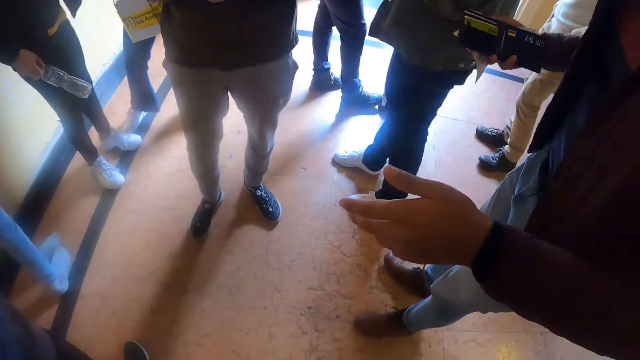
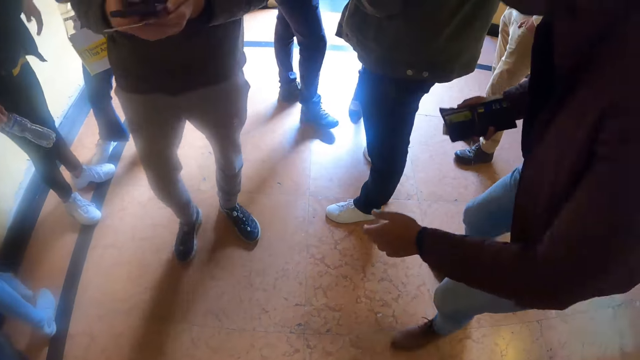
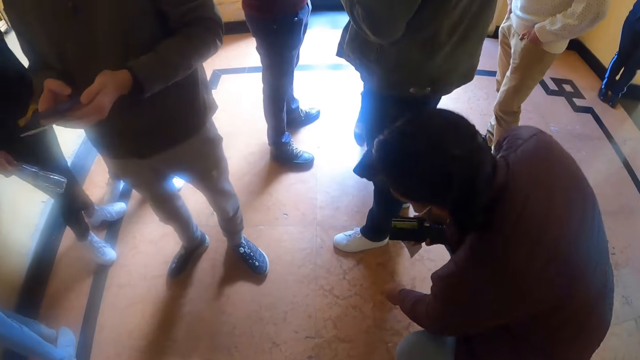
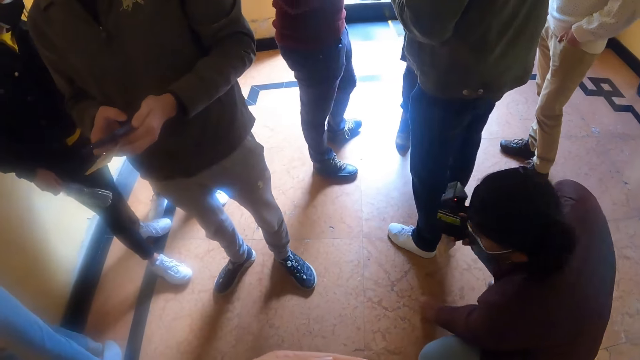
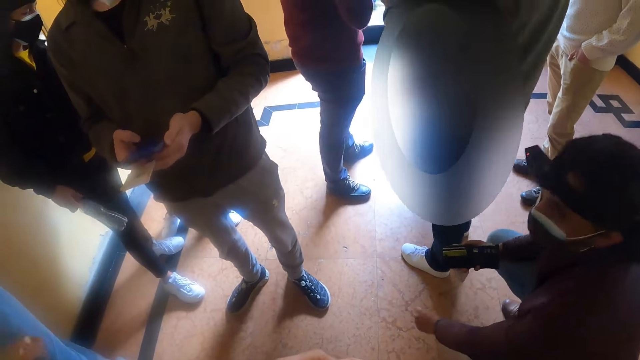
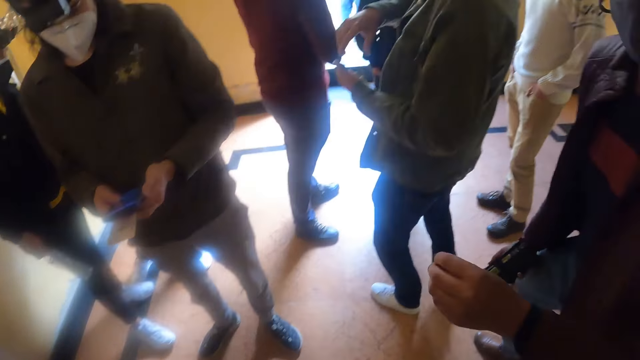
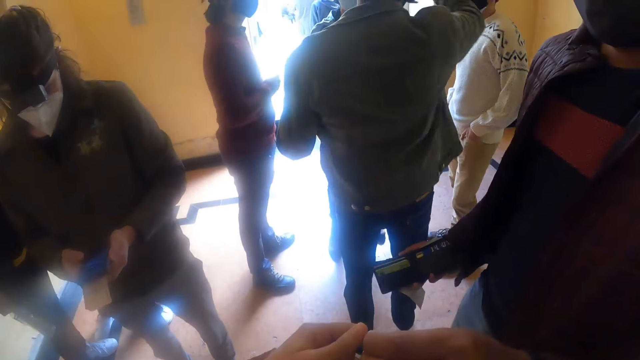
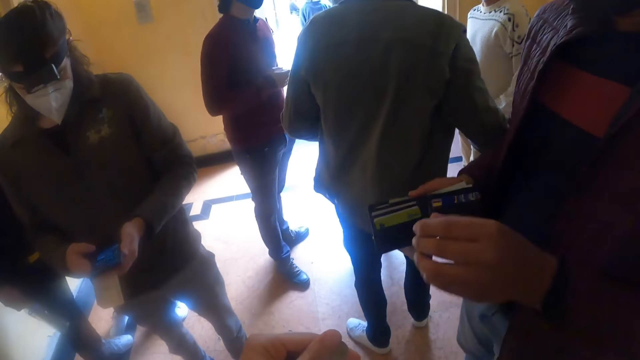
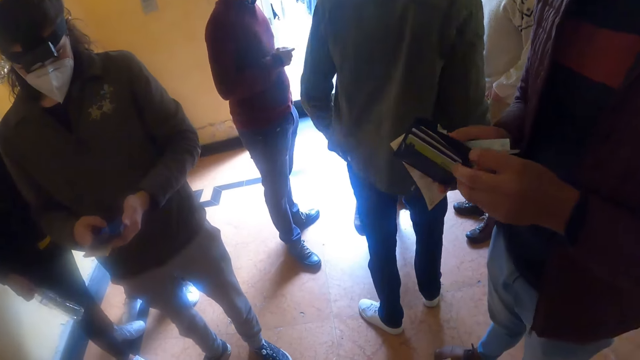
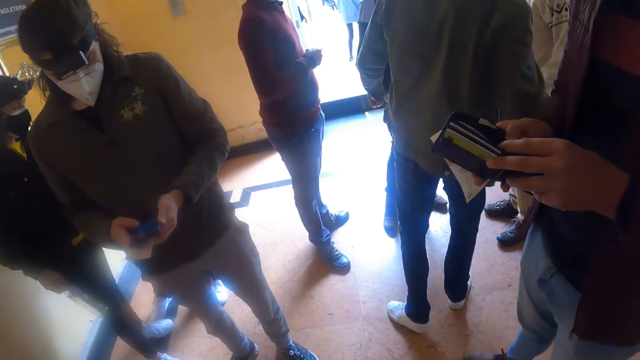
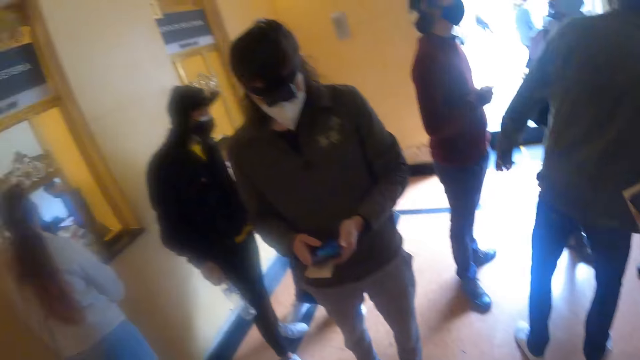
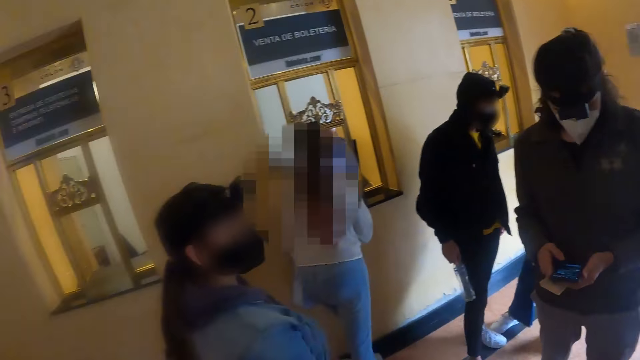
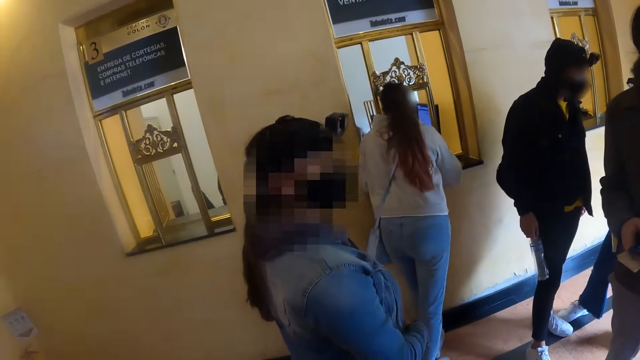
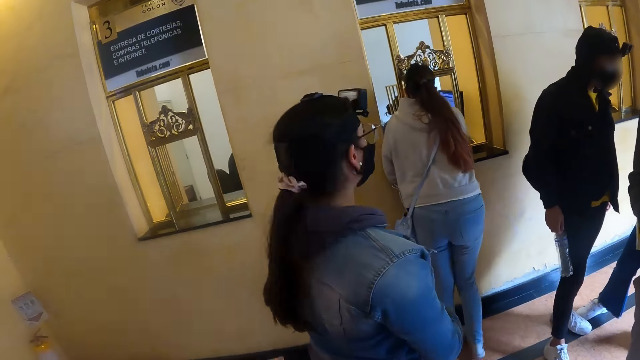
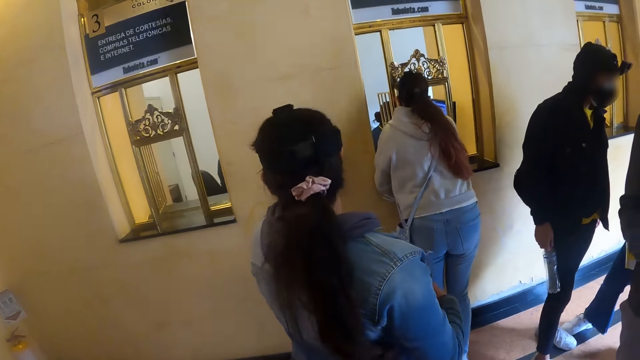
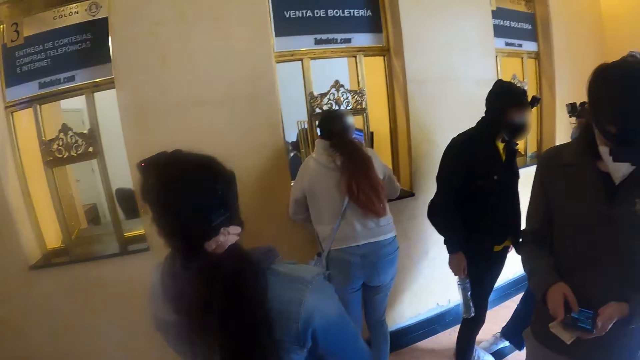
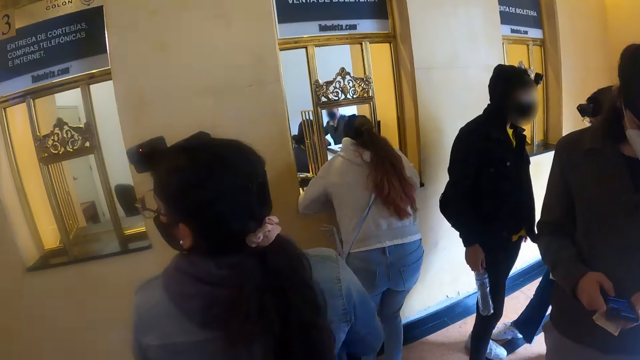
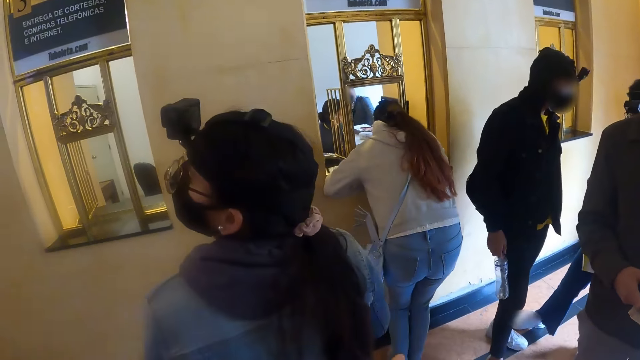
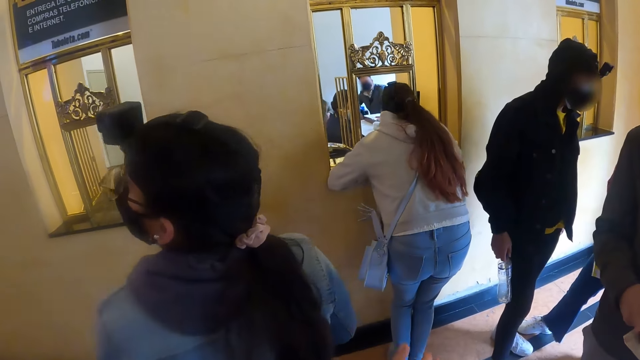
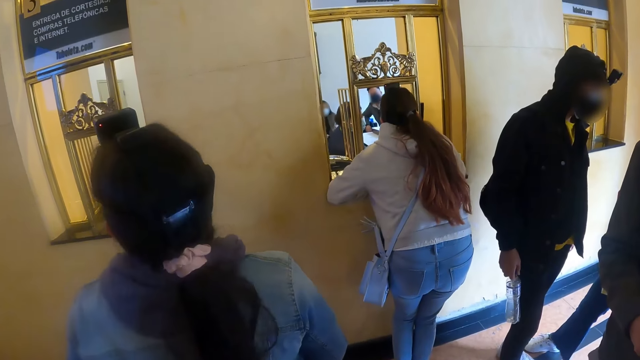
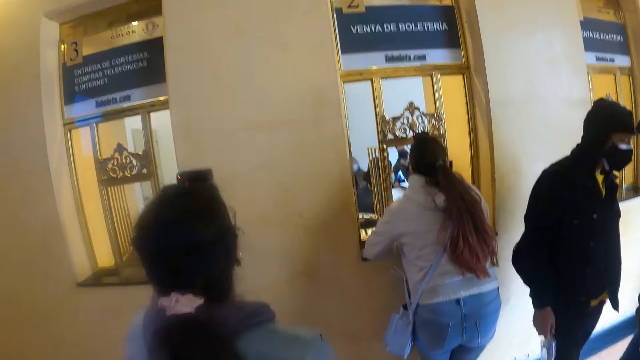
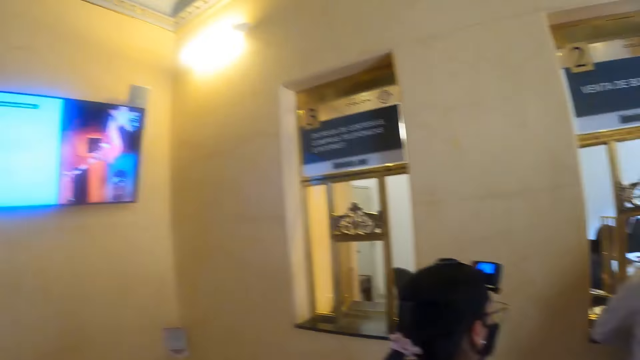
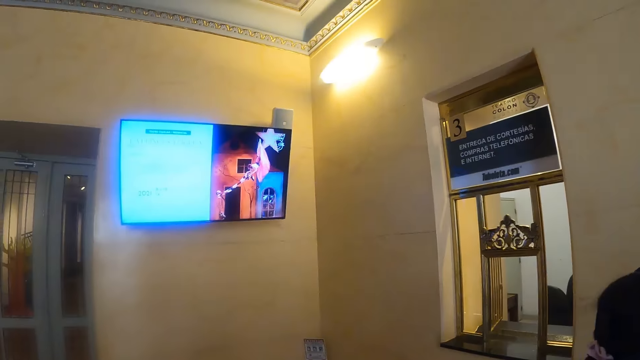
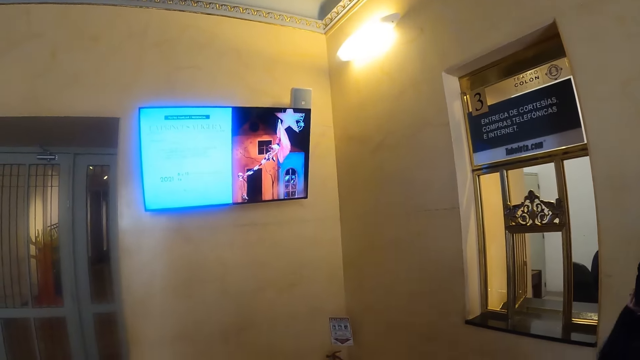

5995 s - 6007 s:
A man squats down. The camera wearer looks around. The man stands back up and gives something to the camera wearer. The man looks inside his wallet. The camera wearer looks around.

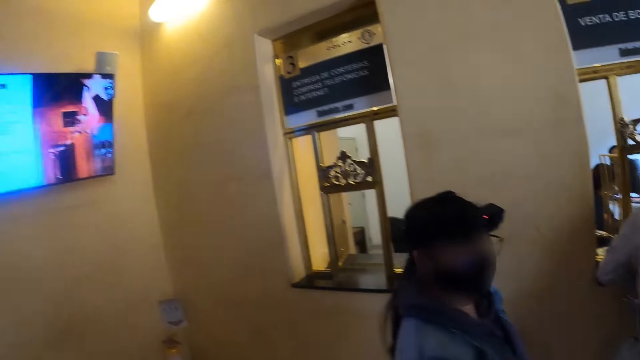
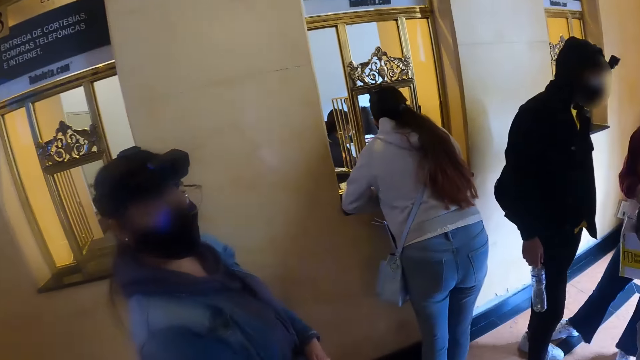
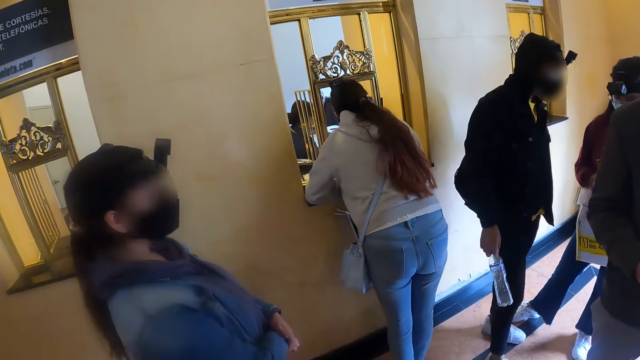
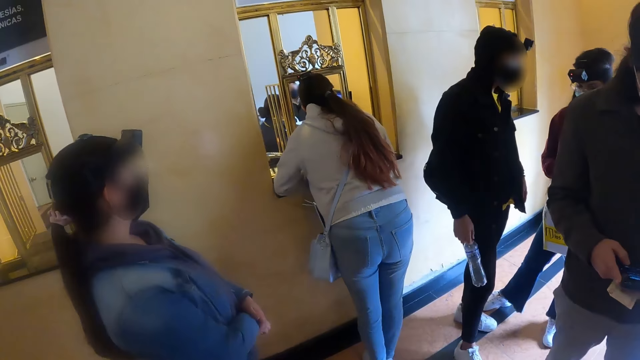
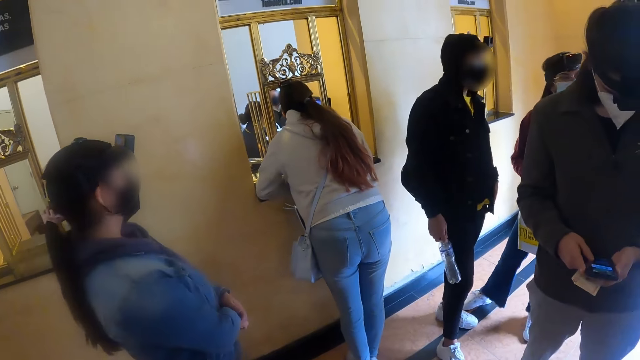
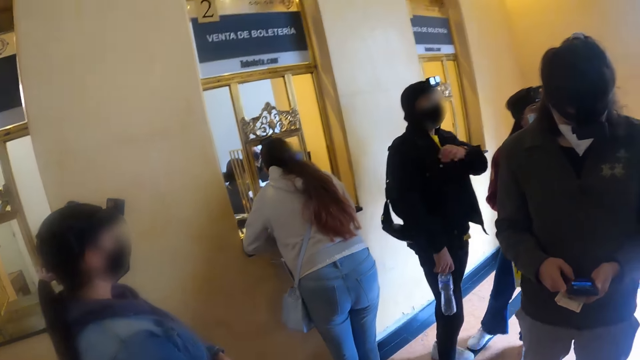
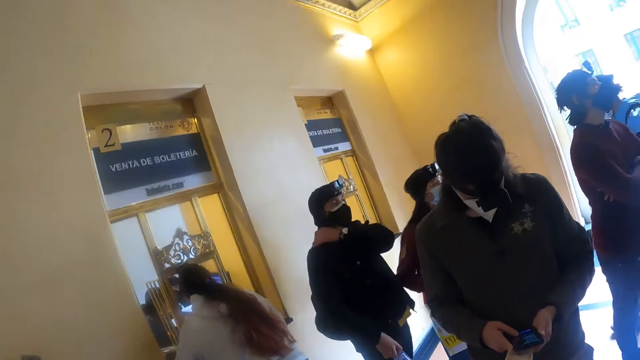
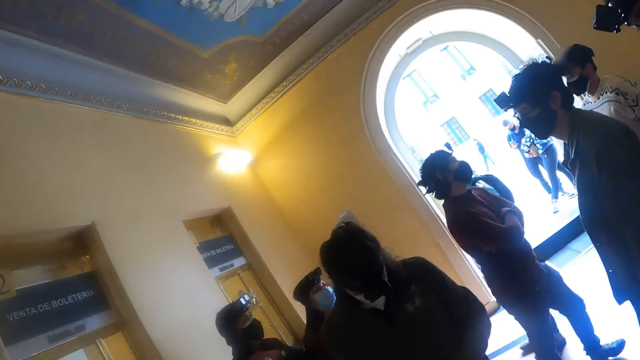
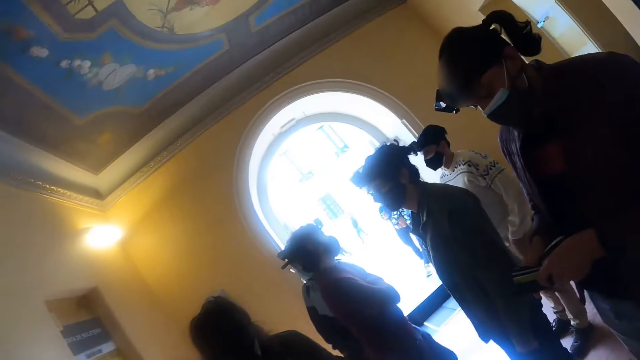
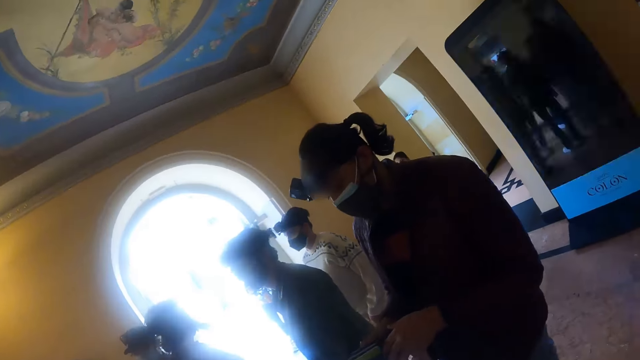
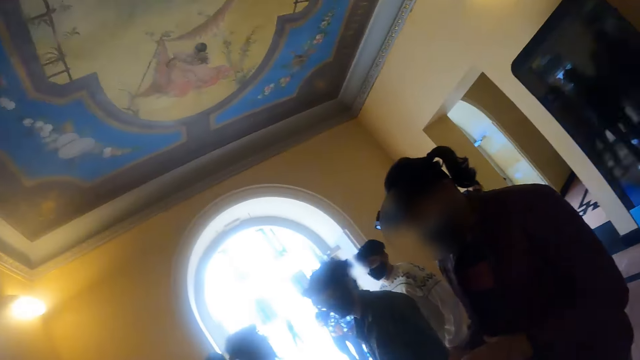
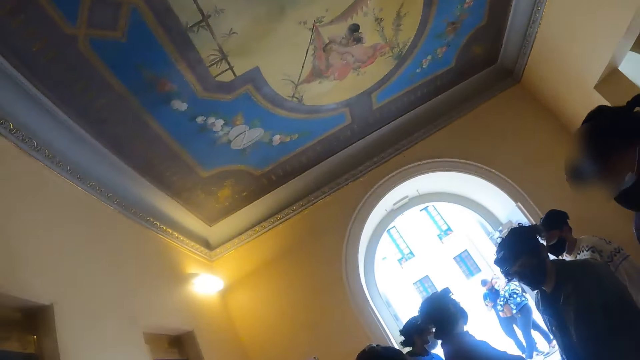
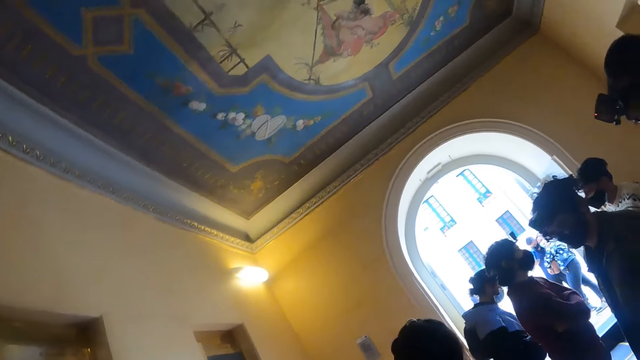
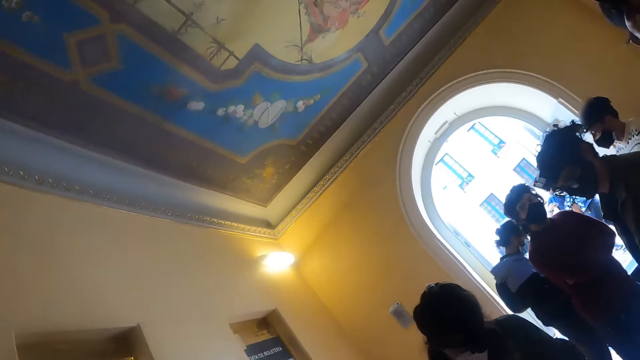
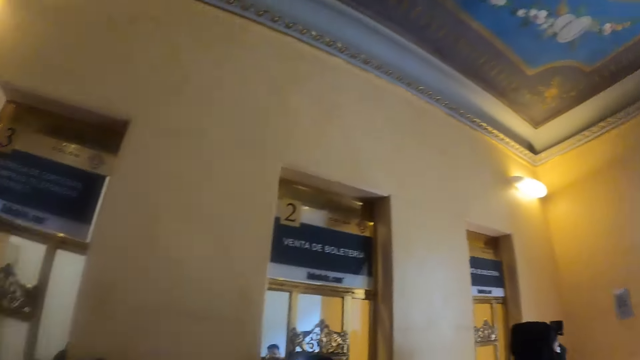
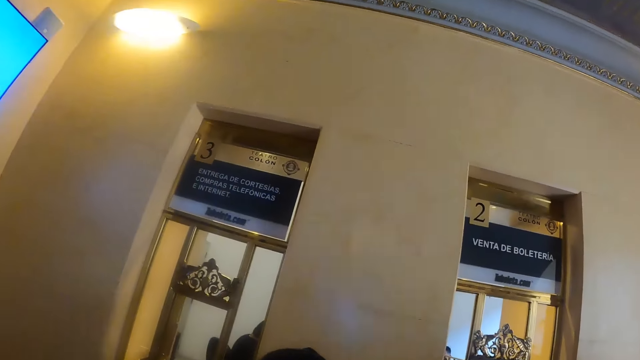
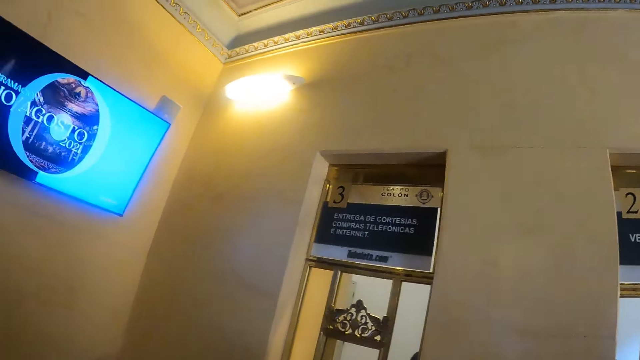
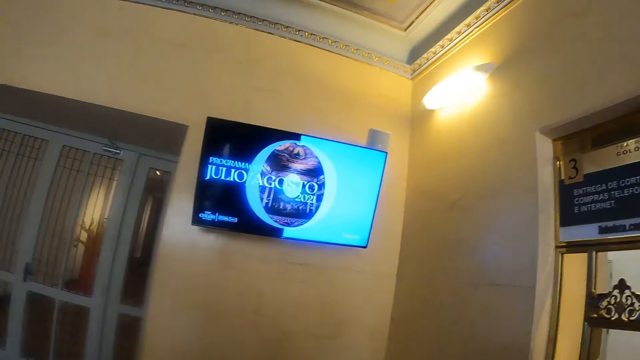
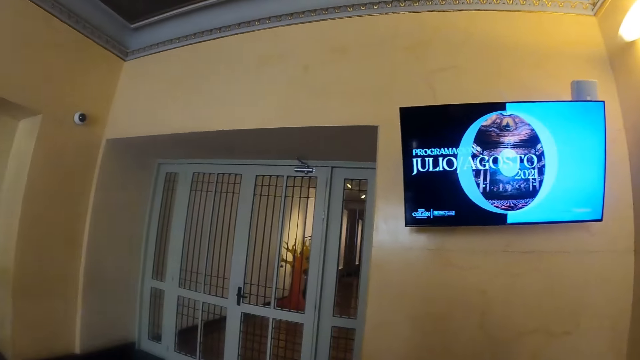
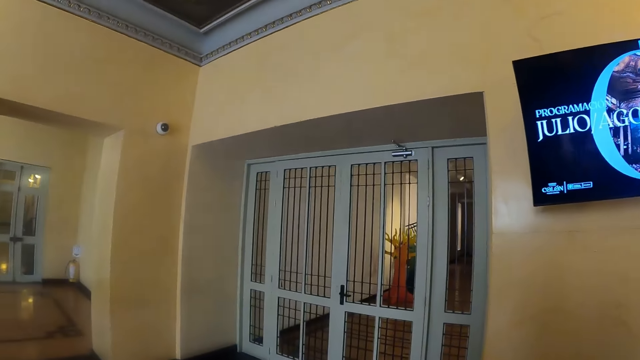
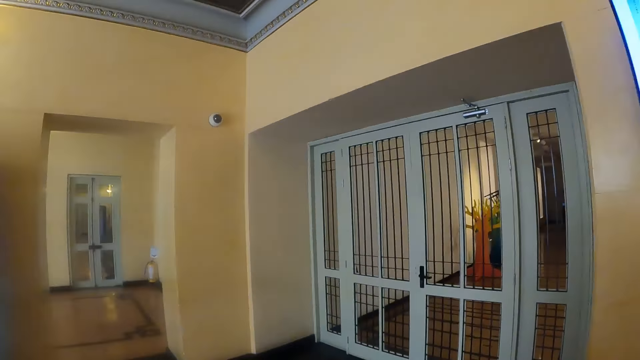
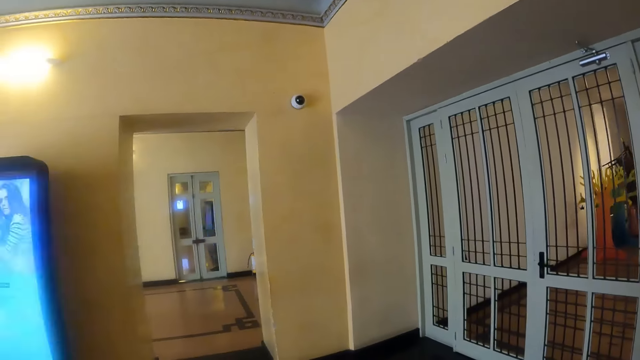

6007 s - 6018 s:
A man operates the phone in his hands. The camera wearer looks around.
